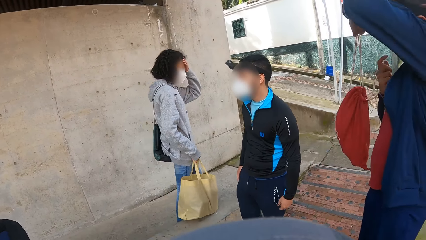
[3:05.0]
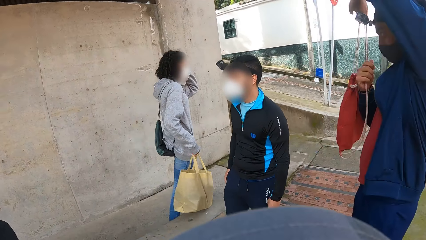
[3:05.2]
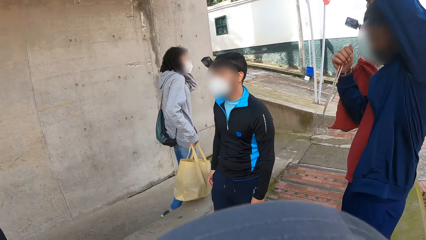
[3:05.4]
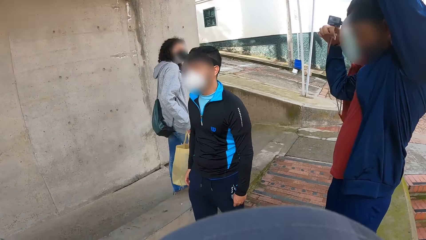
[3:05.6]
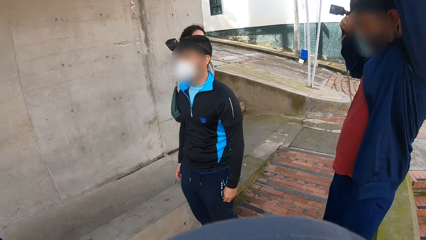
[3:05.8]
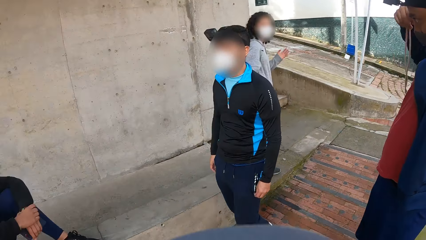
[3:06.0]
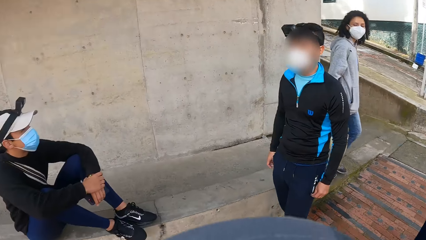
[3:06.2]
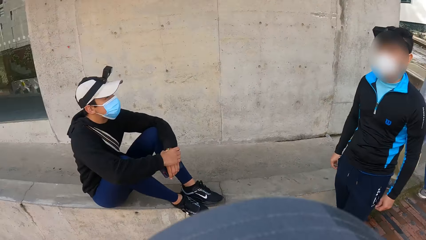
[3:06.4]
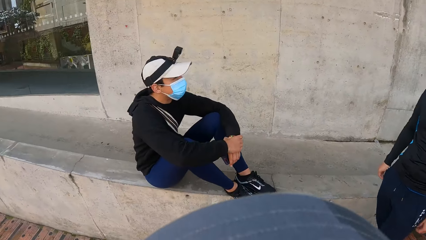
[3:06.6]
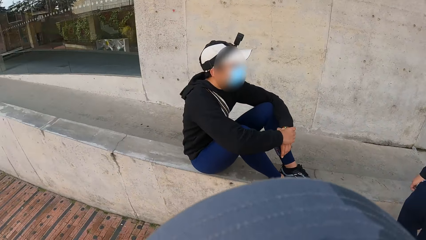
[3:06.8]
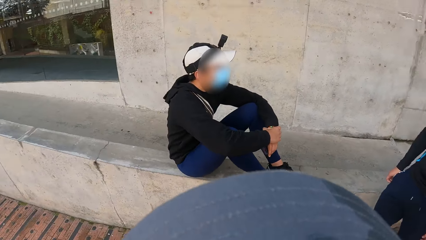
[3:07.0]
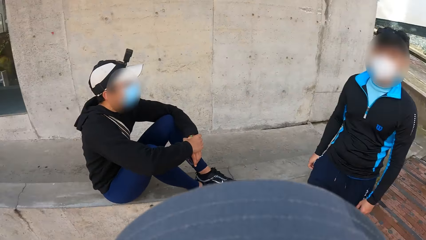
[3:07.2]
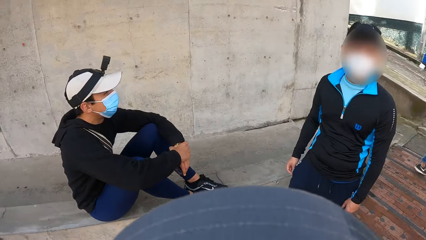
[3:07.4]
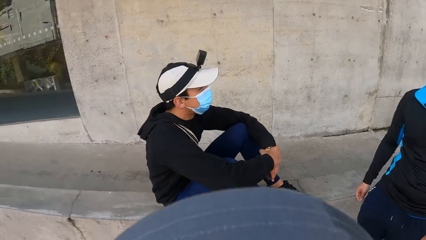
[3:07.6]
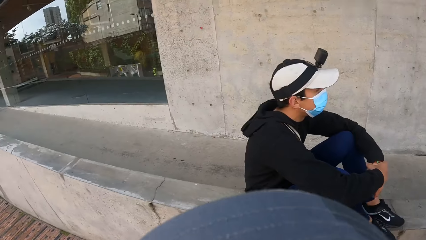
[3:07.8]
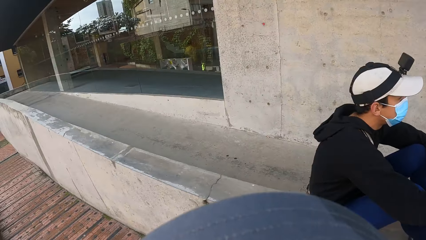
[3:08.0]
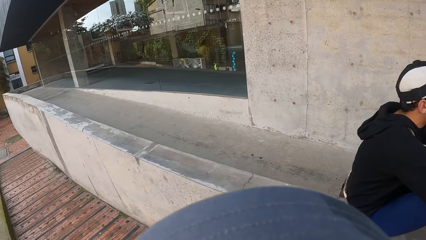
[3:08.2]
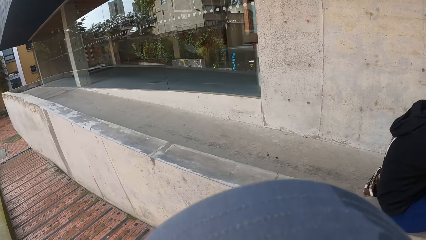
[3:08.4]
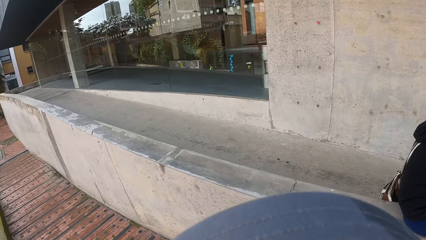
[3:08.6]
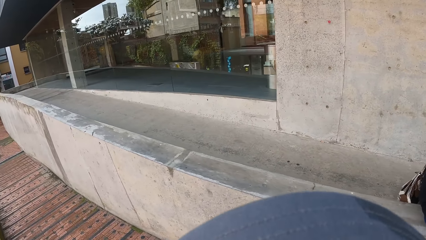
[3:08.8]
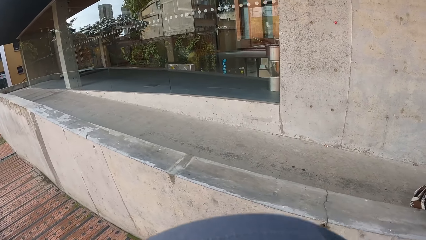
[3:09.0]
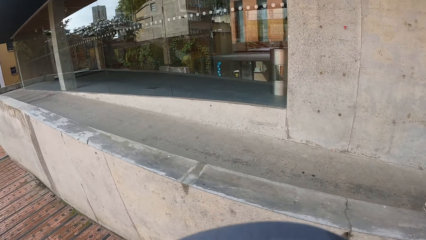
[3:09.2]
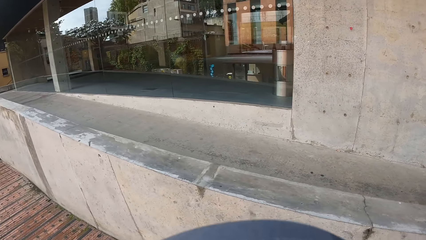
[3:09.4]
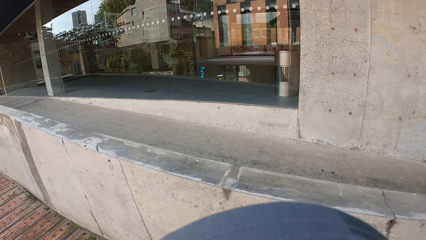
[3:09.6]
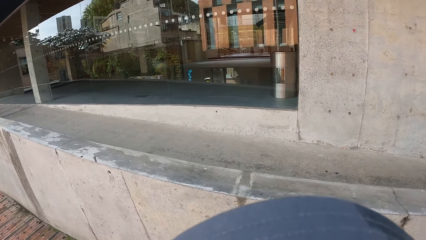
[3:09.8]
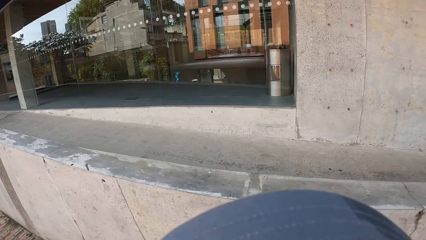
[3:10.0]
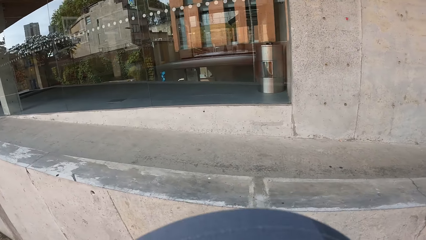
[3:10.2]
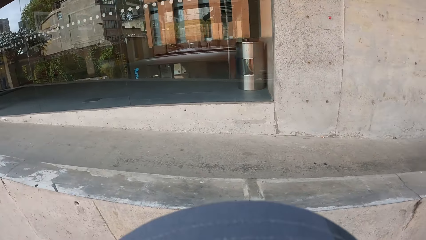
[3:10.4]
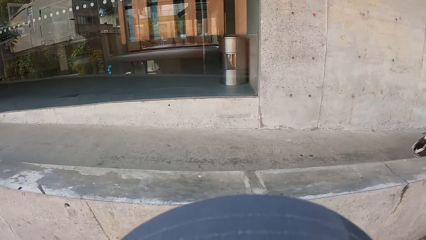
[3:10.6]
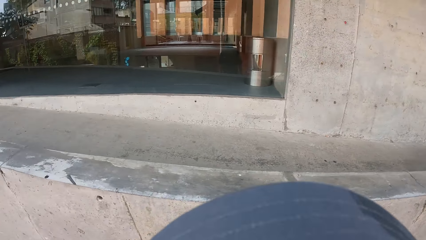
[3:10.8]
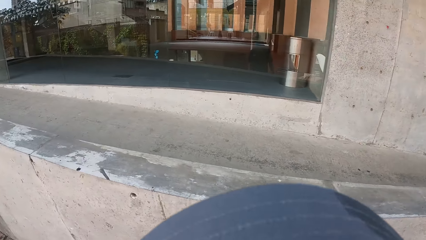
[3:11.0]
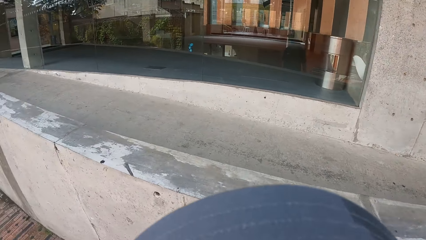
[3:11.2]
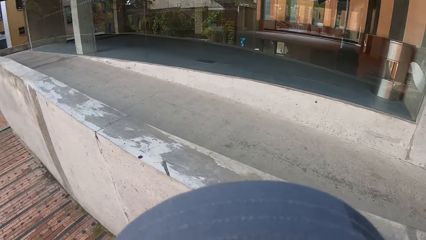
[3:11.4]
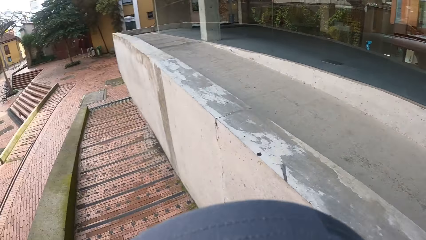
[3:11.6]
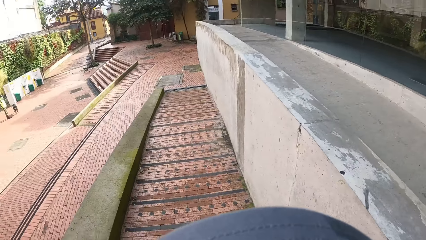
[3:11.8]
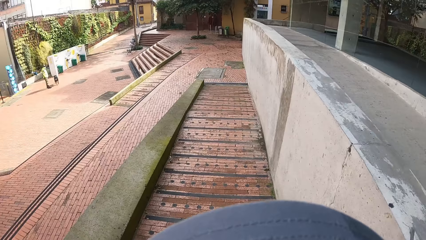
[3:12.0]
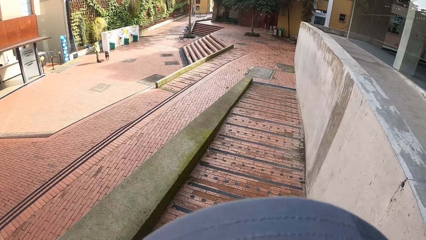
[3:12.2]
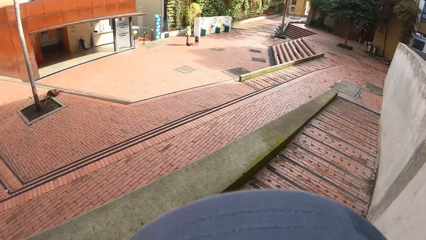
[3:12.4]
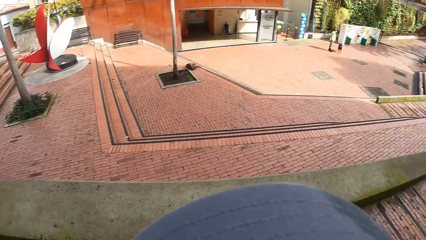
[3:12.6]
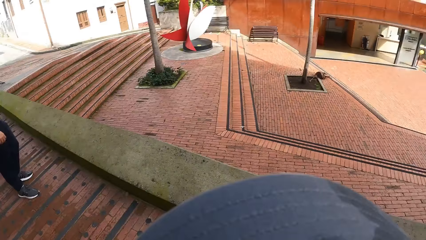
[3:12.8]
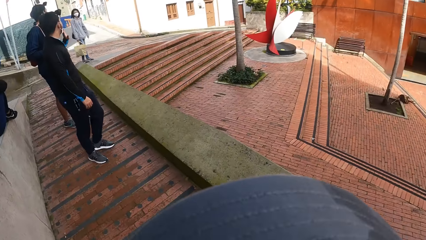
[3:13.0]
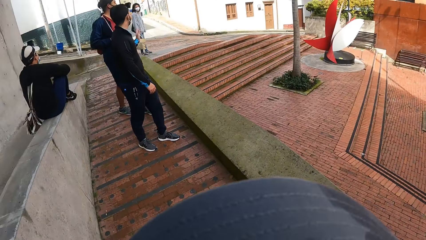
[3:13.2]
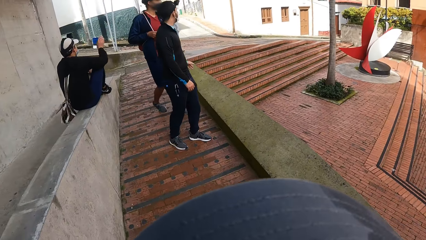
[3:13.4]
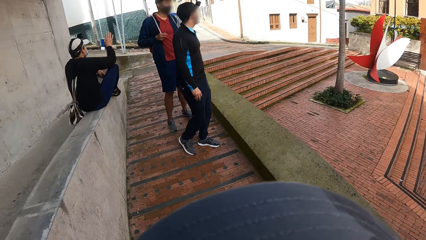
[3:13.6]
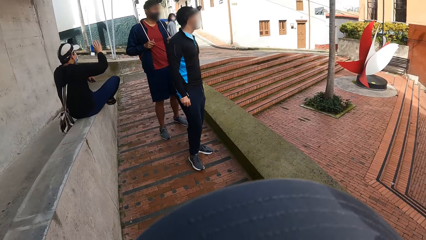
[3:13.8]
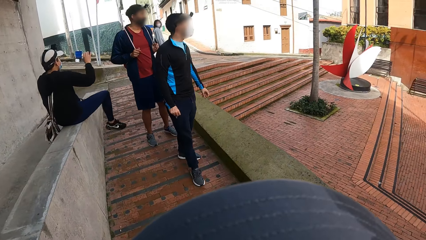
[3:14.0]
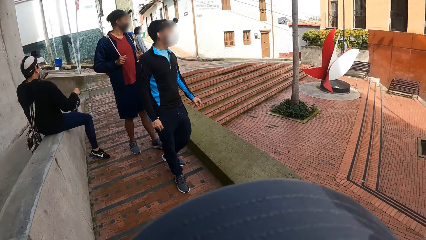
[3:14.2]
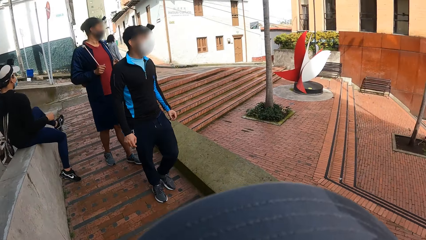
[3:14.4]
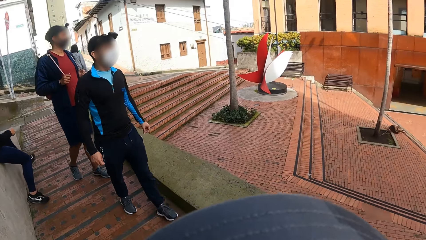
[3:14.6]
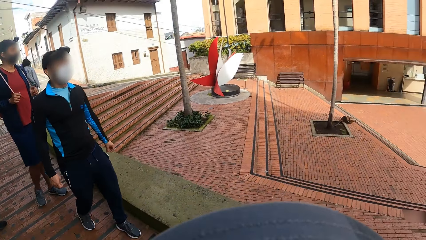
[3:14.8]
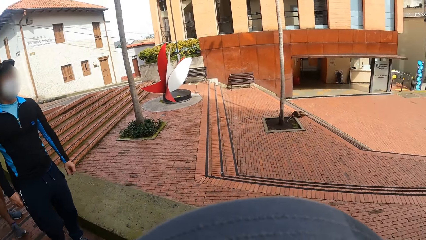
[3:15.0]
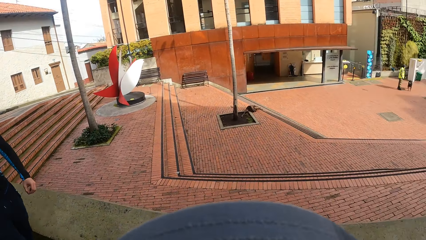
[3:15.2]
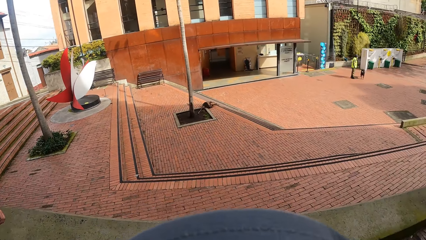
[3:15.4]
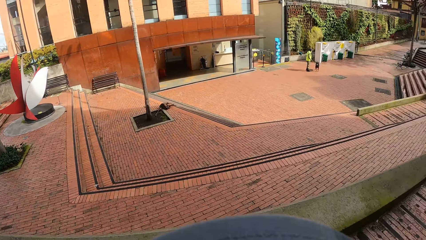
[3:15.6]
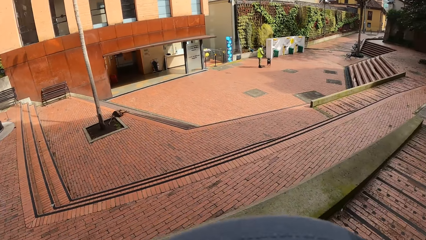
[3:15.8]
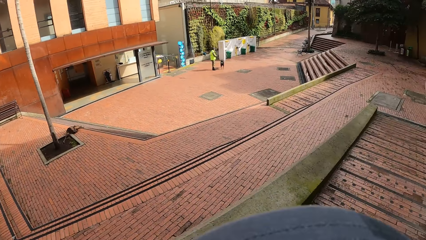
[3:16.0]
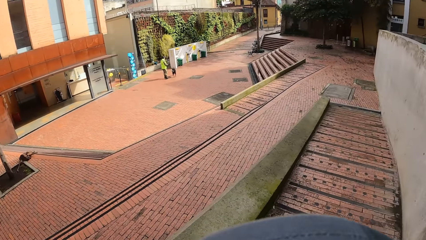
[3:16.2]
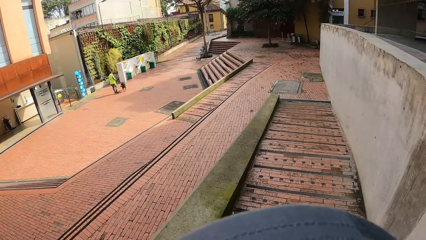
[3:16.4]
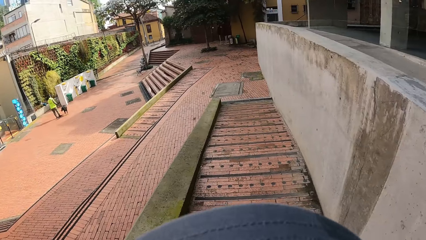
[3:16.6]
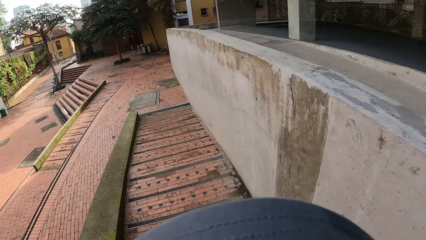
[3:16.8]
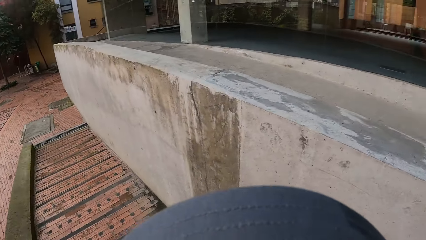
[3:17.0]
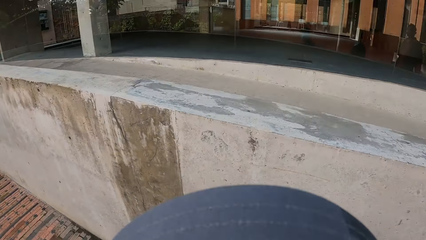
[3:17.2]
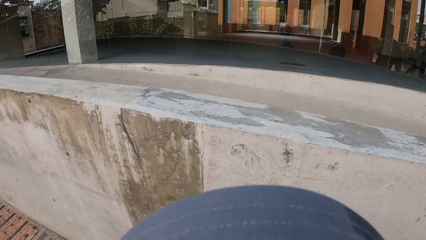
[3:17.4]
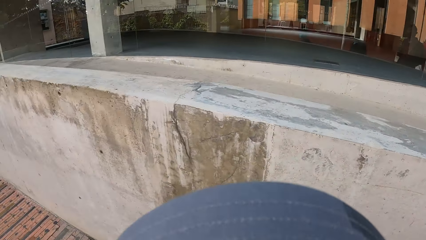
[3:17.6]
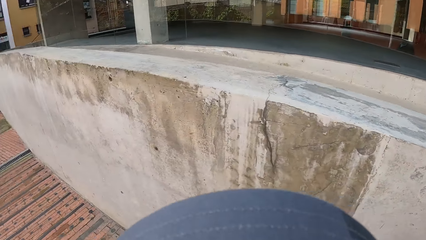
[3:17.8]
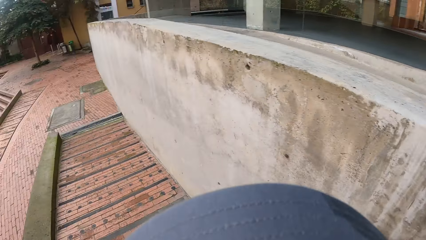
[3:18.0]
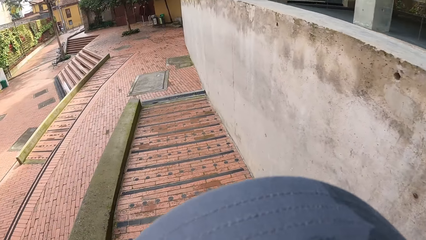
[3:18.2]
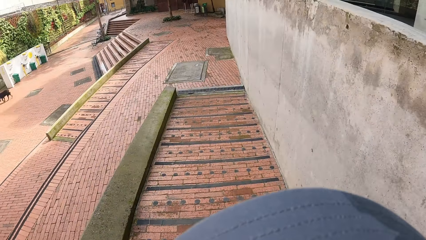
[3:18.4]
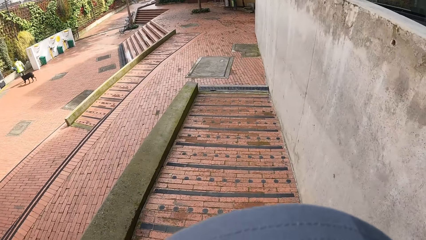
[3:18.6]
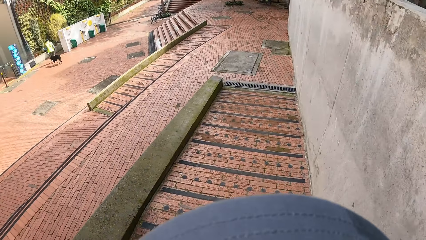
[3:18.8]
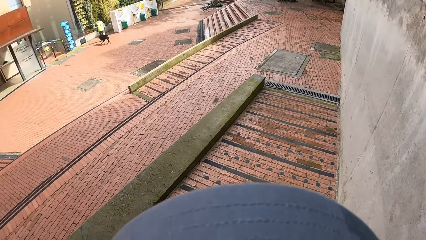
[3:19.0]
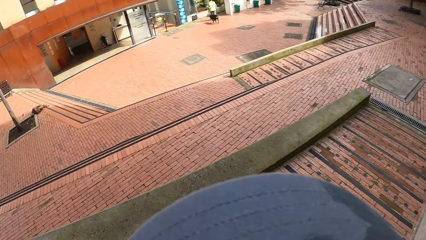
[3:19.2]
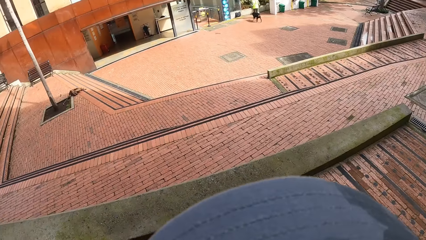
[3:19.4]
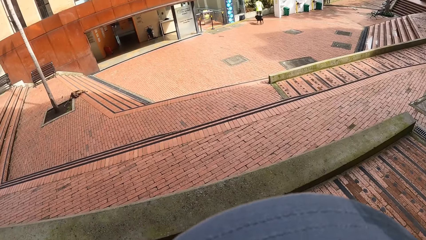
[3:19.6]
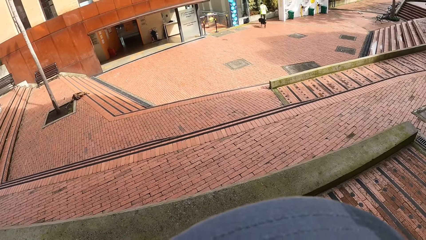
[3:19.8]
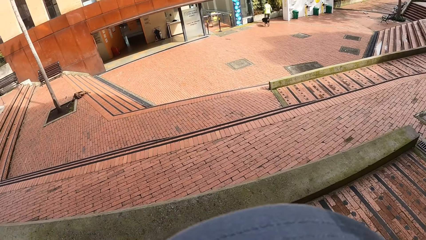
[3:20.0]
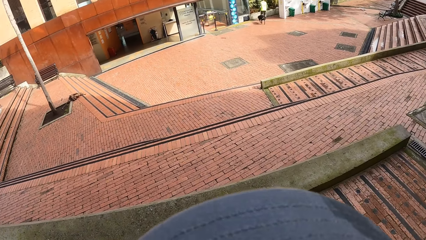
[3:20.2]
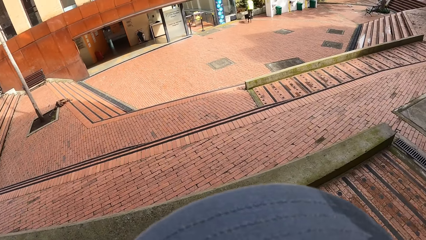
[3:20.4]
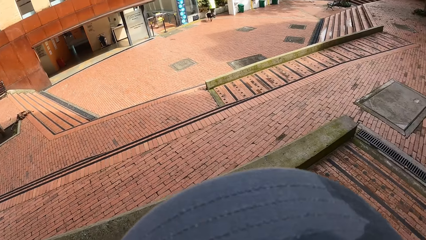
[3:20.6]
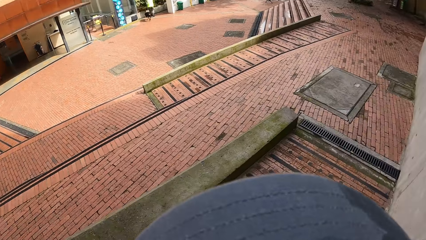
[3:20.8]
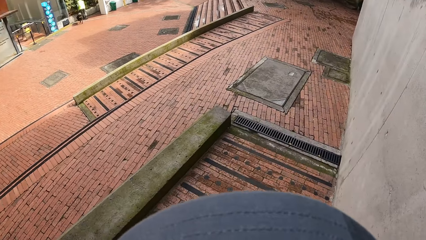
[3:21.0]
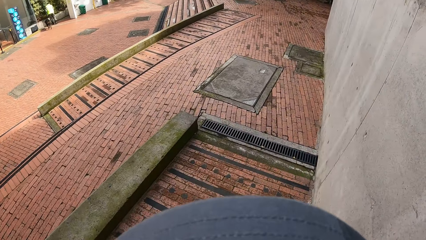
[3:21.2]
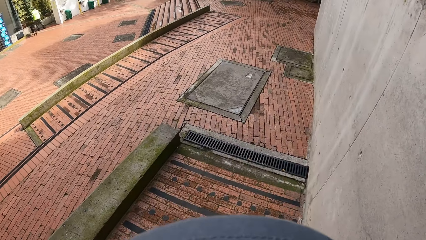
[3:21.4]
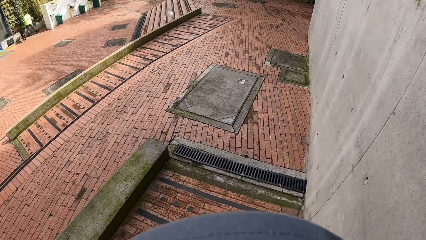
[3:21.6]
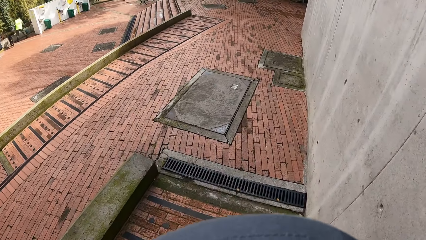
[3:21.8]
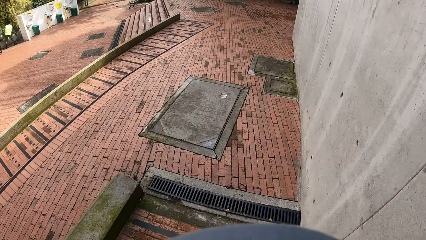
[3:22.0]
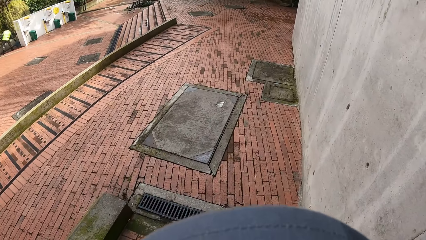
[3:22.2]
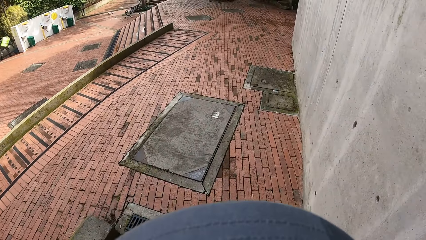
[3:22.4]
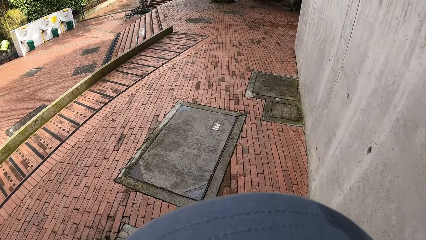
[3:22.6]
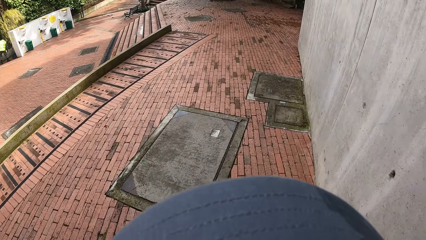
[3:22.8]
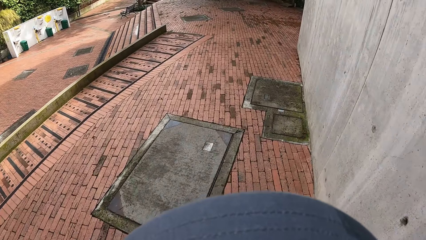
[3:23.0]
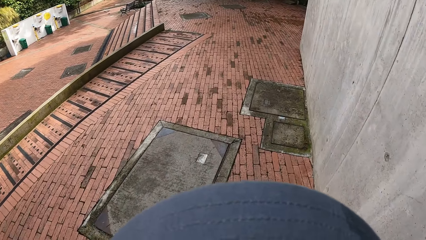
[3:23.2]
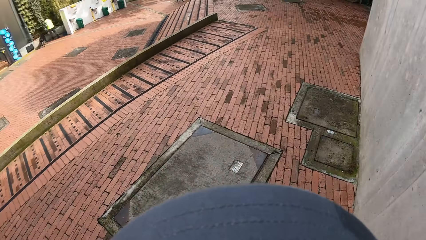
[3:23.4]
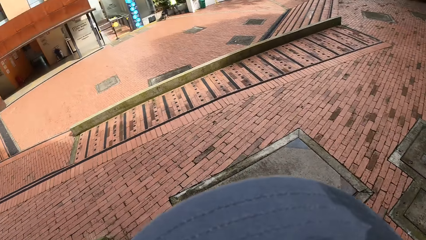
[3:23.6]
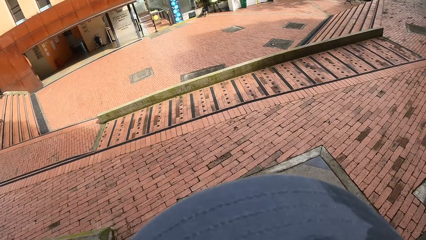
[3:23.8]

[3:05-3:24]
A man carries the bag. Another man puts his bag on his back with his hands. The camera wearer walks along the road with the second man, the first man and another man.
